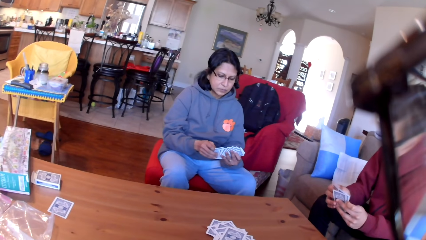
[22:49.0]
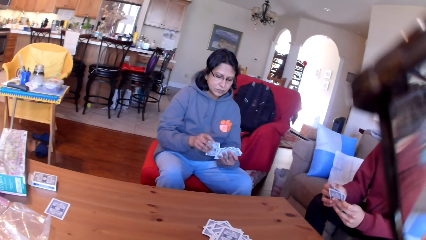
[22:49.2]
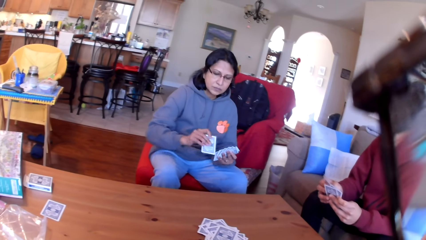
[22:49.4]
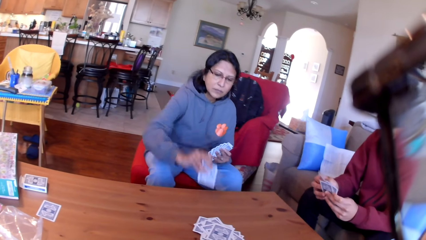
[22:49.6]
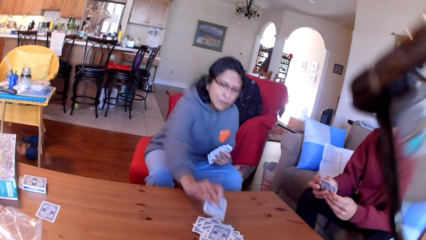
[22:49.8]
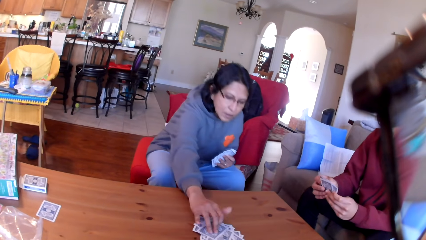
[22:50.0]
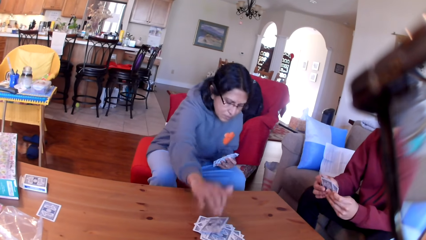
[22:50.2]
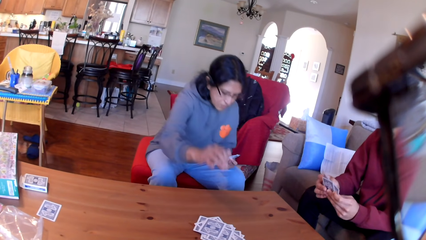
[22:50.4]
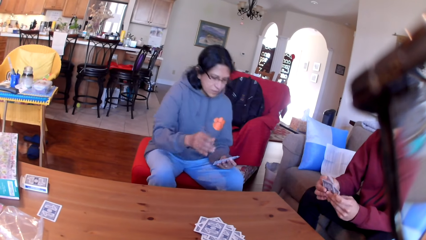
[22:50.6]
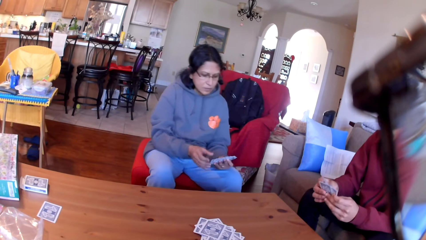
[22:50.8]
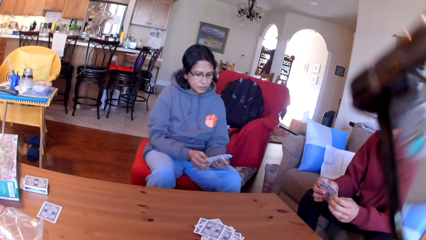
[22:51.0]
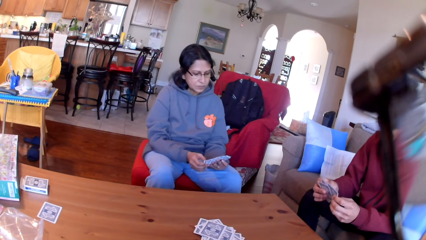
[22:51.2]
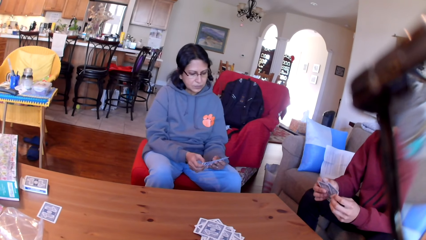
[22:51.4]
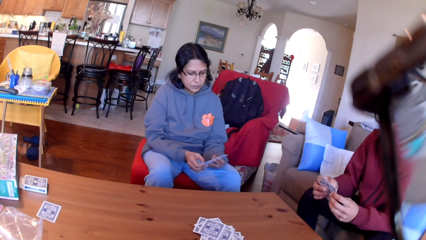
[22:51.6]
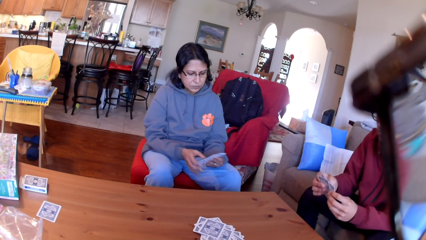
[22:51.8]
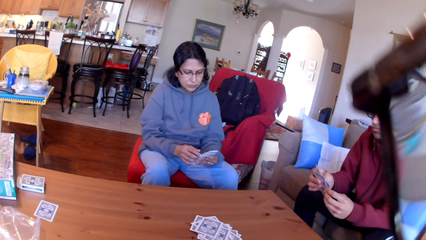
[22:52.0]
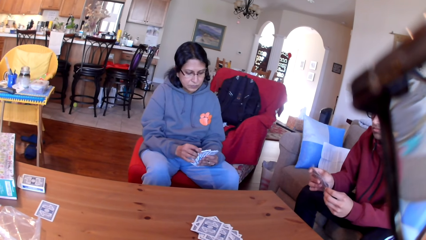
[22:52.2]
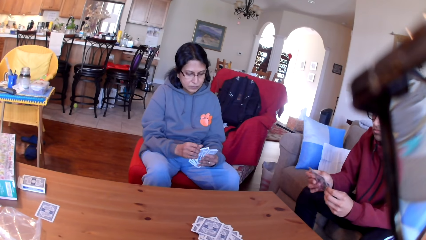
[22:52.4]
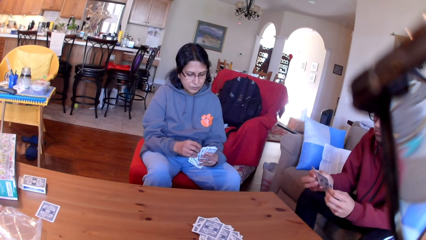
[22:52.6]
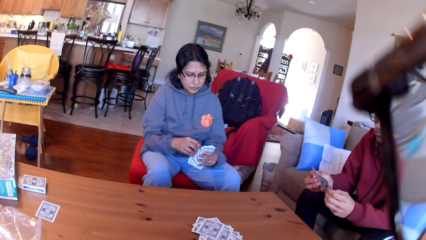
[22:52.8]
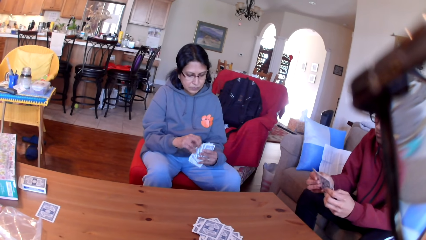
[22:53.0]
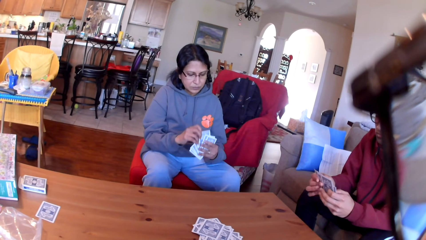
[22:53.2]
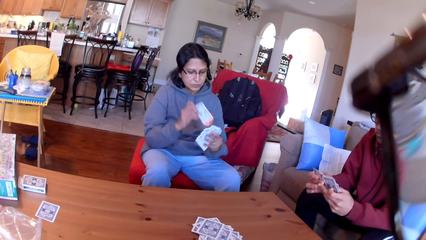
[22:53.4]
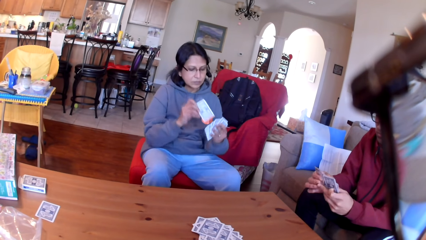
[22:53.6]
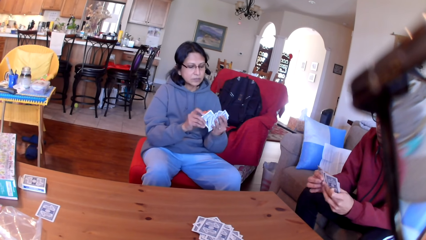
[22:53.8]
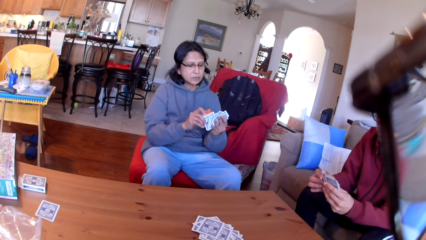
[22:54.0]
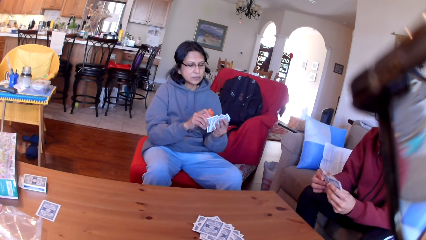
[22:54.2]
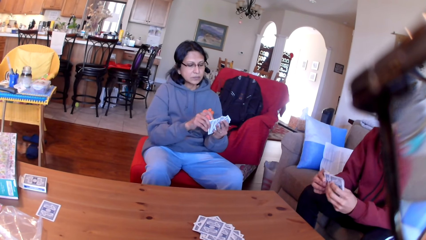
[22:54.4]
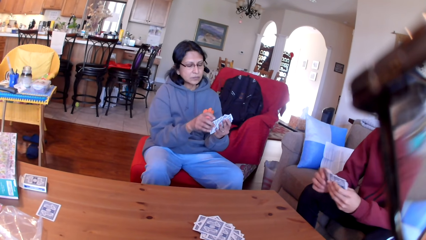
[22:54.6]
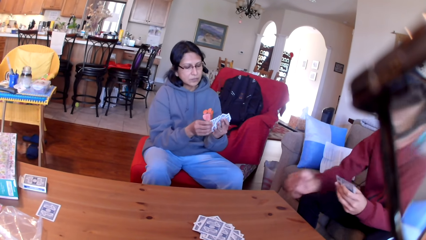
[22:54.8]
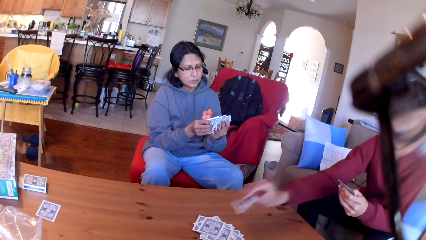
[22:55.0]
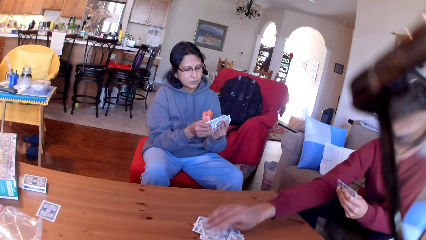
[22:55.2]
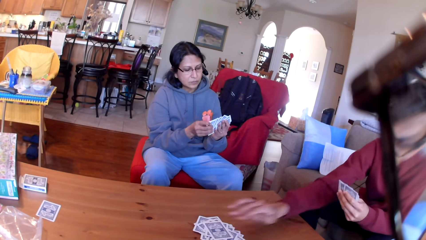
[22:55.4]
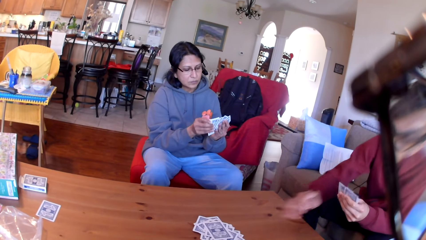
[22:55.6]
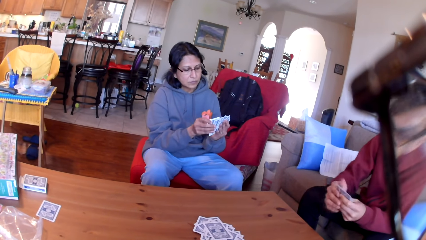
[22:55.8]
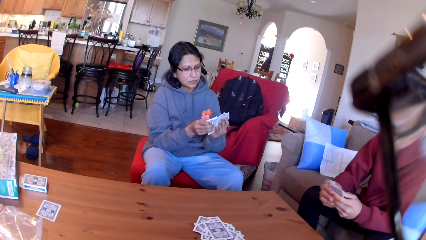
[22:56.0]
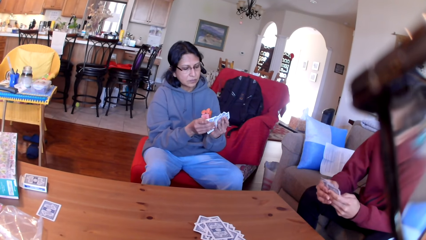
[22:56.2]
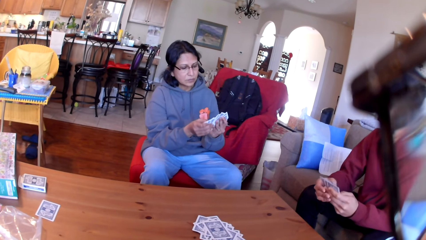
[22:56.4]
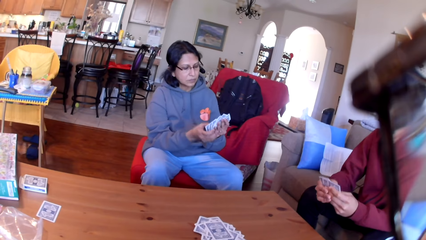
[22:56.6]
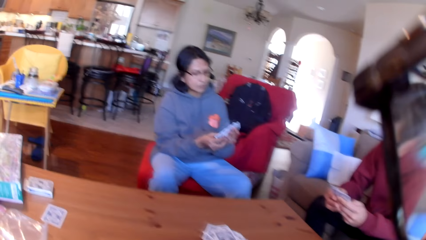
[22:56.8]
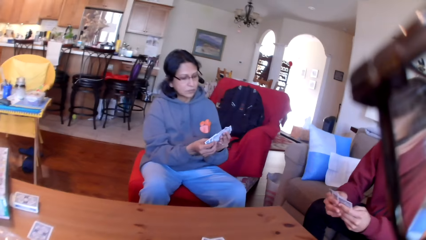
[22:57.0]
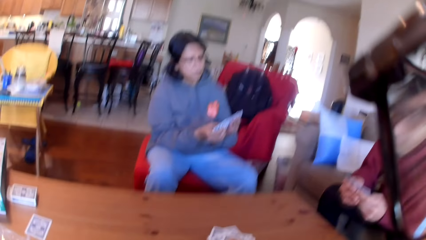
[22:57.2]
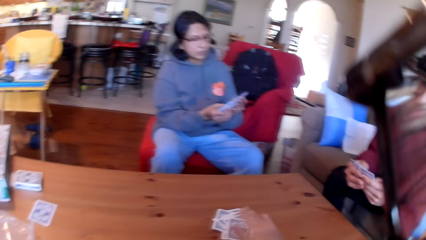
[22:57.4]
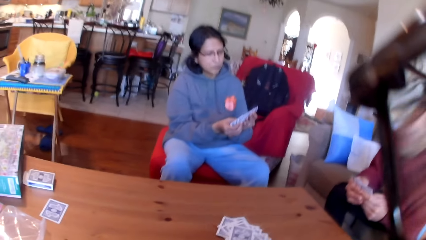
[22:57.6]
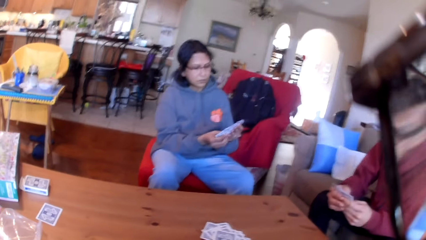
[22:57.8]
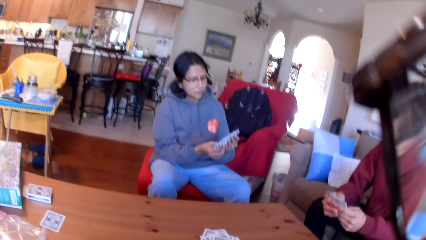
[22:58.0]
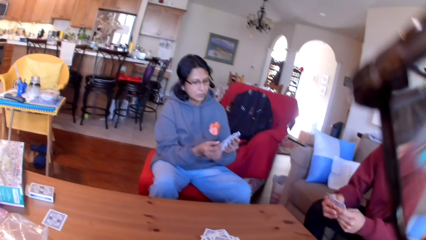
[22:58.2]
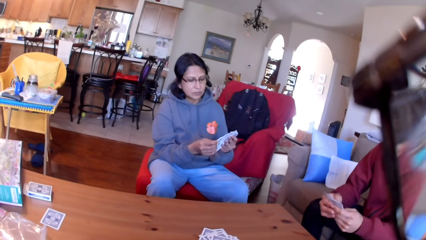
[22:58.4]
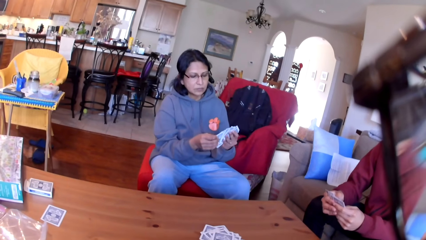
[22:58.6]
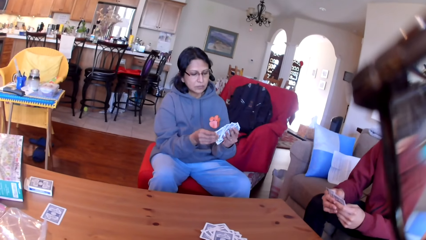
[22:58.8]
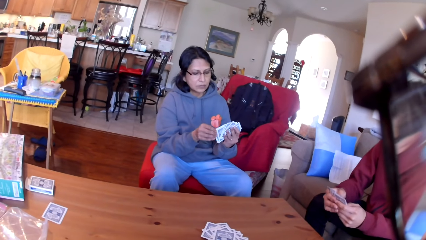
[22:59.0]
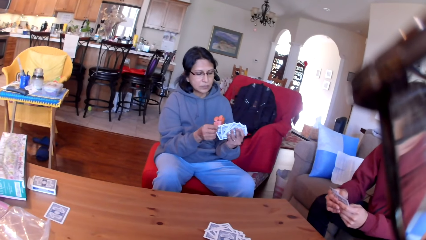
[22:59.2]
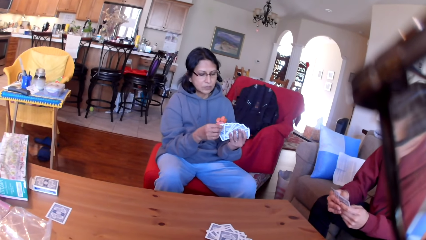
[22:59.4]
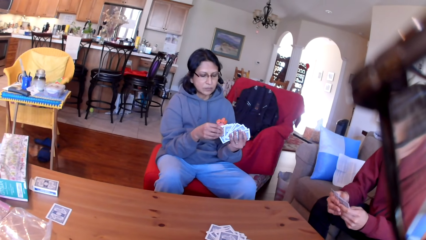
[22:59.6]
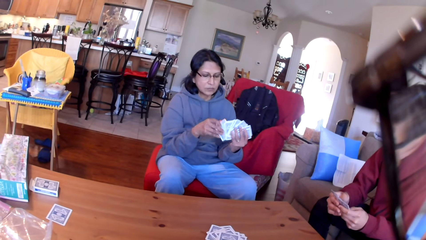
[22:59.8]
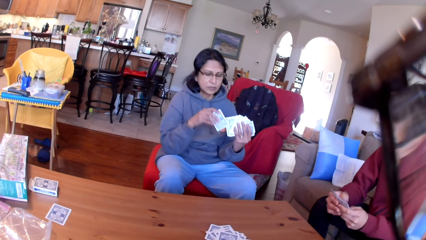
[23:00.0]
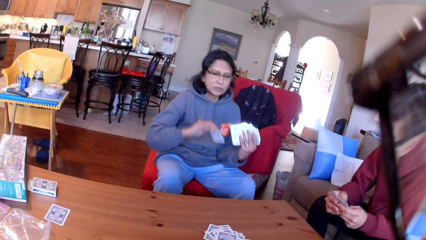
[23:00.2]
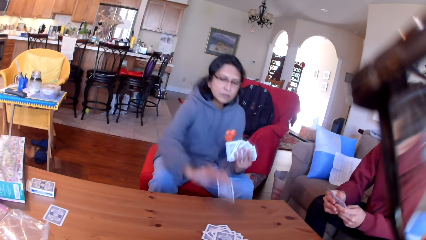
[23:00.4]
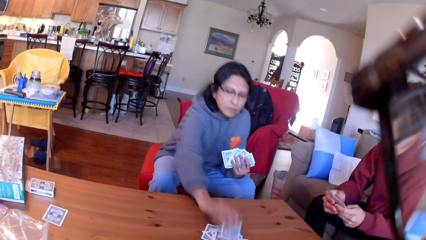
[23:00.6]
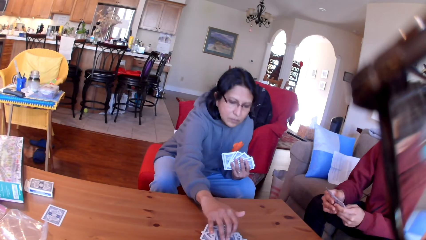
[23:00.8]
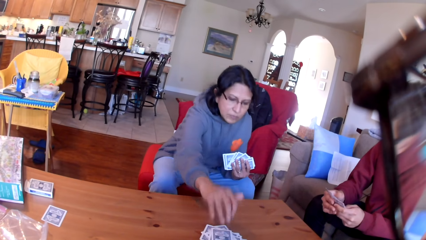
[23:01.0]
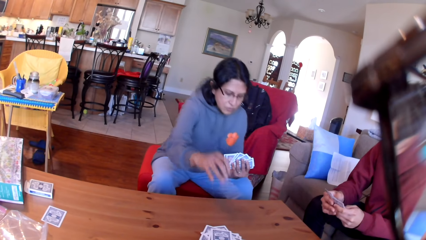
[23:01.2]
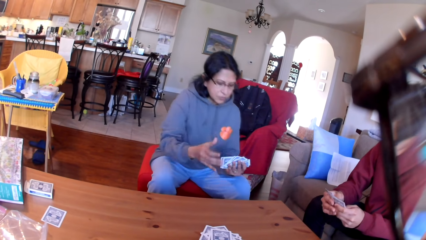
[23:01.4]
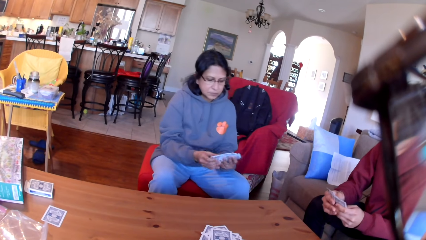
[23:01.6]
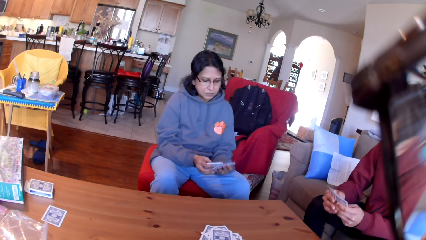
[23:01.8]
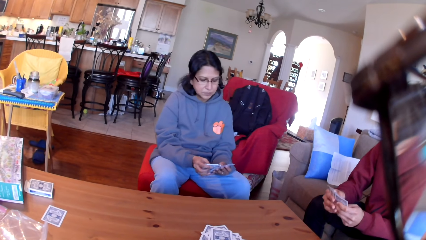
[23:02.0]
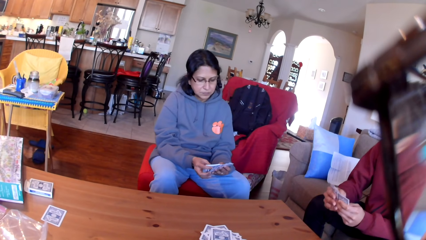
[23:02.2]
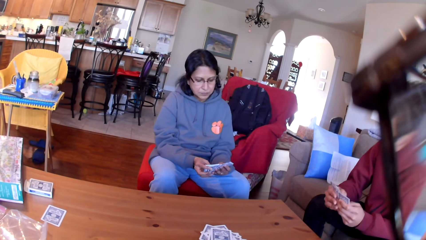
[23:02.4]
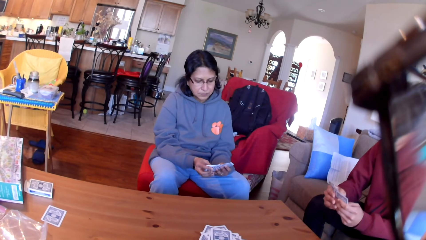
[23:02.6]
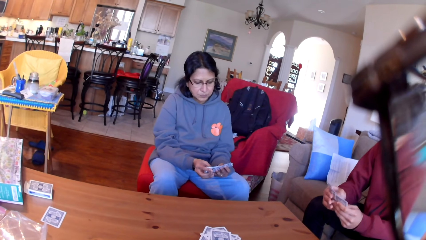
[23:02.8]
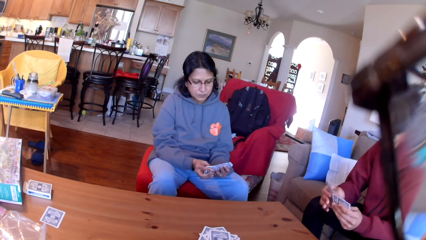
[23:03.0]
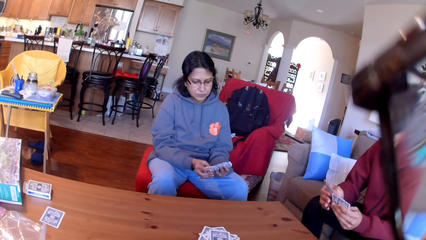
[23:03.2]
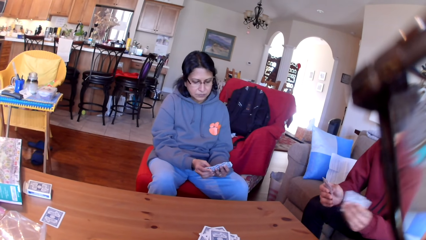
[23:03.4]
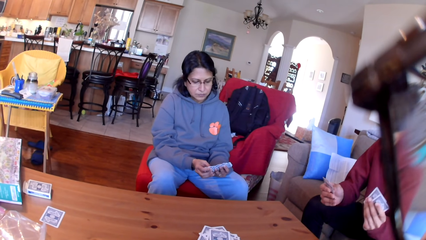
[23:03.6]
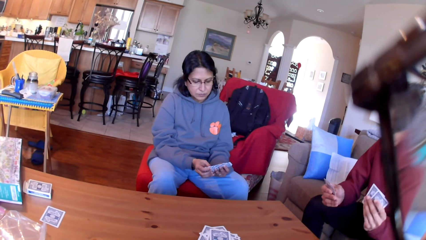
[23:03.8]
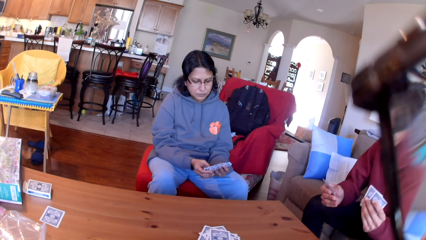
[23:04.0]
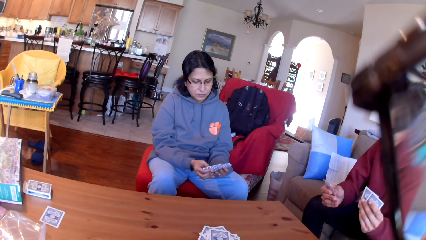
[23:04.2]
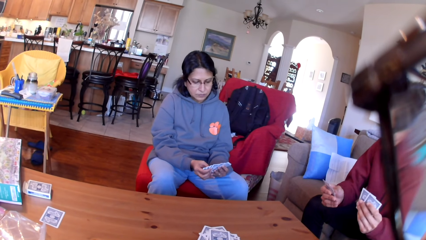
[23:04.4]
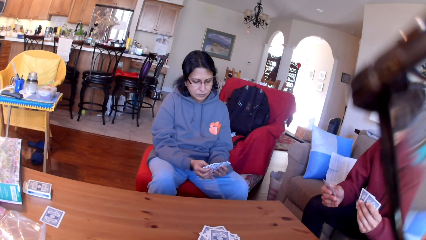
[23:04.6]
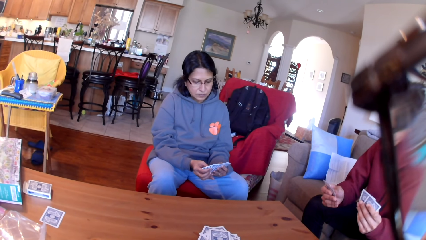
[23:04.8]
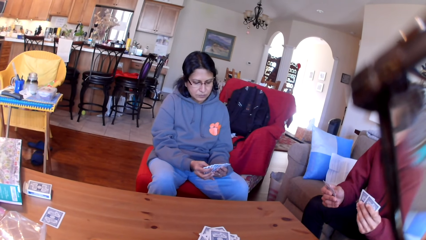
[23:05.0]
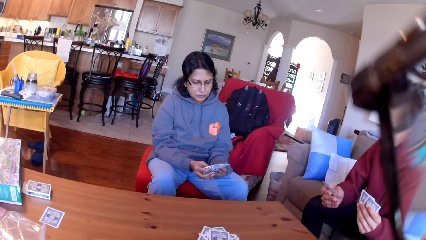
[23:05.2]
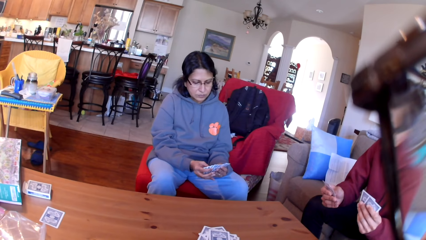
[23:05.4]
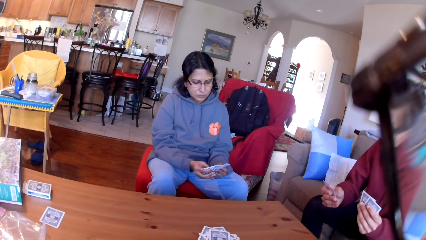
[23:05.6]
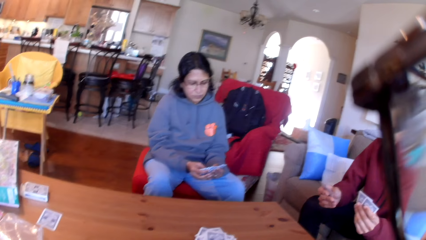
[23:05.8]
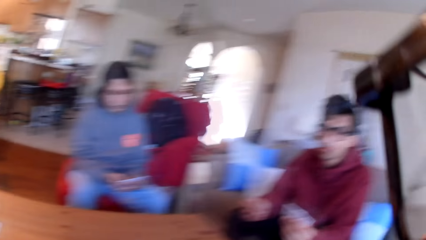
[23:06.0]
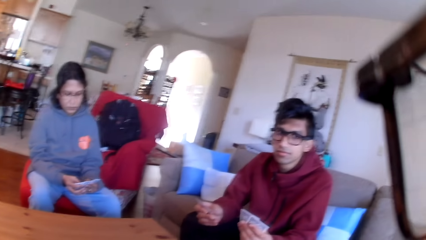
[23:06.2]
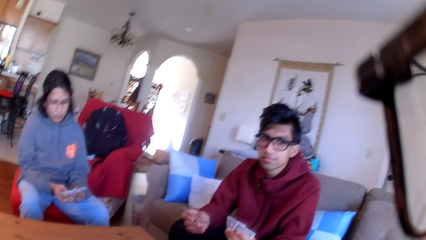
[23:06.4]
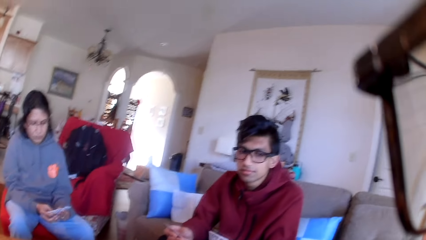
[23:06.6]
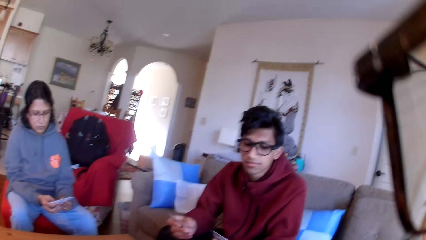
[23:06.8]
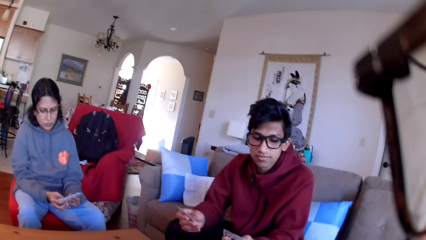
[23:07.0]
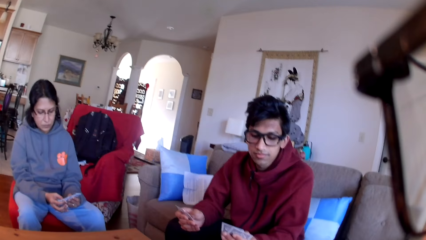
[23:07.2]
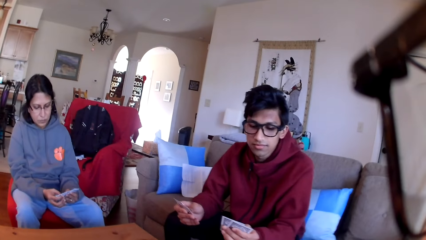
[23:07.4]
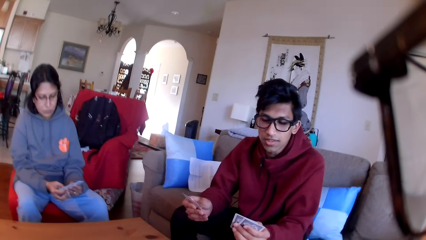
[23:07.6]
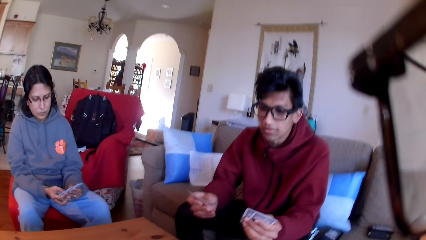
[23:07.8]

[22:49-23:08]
The woman puts the card on the table. The man moves the cards in his hands. The woman moves the cards in her hands. The man puts the card on the table. The woman moves the cards in her hands. The camera wearer puts the card on the table. The woman puts the card on the table. The man moves his hand. The woman stares at the cards in her hands. The camera wearer stares at the man.
